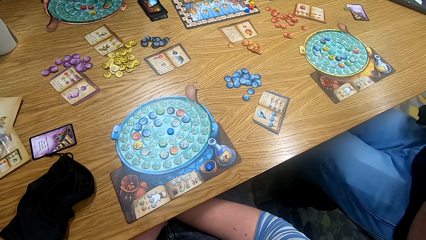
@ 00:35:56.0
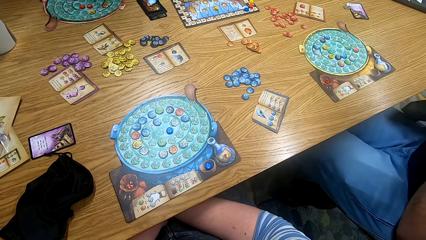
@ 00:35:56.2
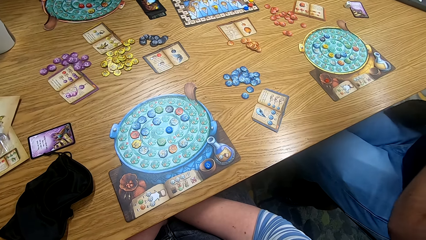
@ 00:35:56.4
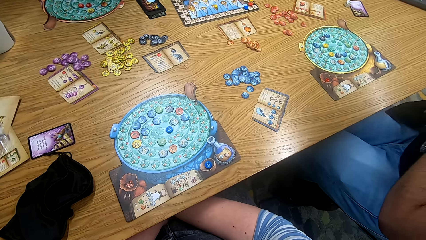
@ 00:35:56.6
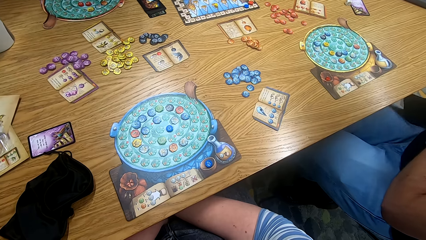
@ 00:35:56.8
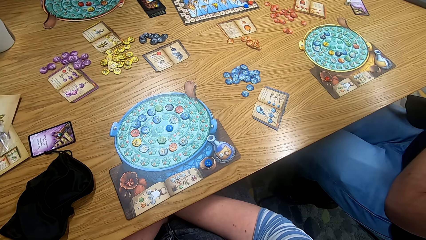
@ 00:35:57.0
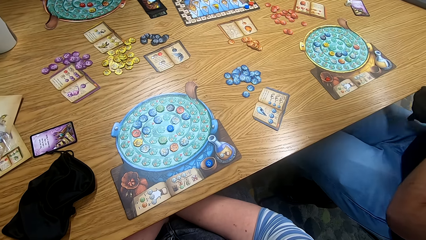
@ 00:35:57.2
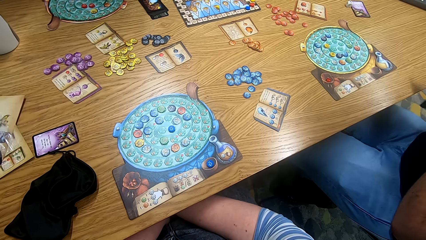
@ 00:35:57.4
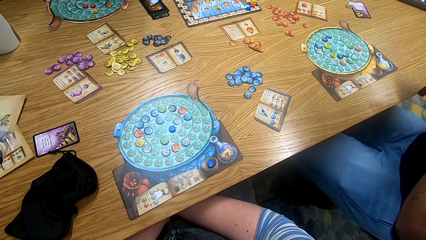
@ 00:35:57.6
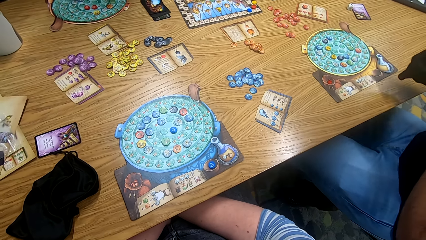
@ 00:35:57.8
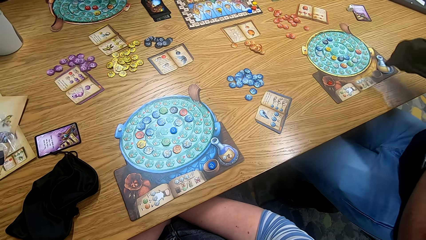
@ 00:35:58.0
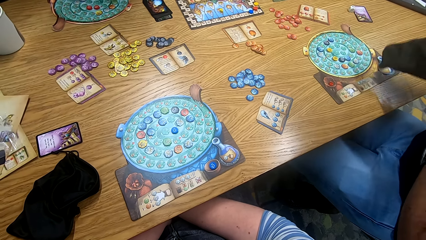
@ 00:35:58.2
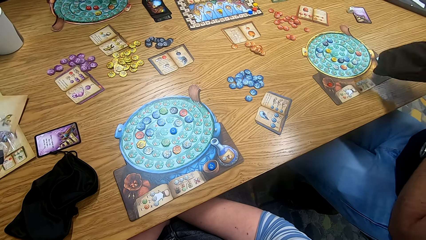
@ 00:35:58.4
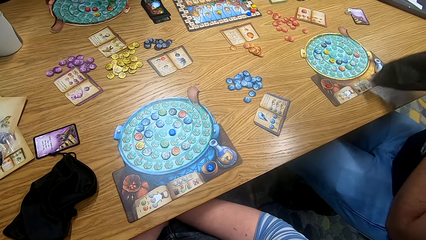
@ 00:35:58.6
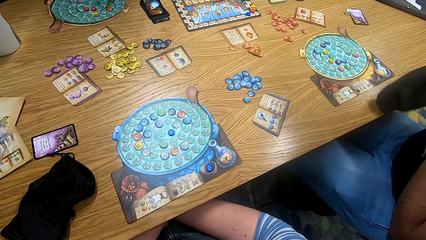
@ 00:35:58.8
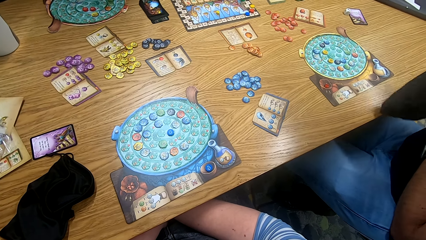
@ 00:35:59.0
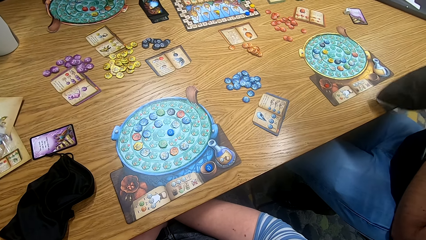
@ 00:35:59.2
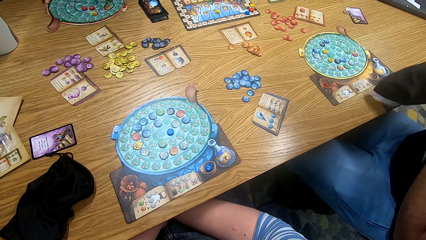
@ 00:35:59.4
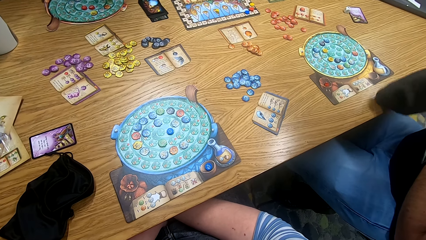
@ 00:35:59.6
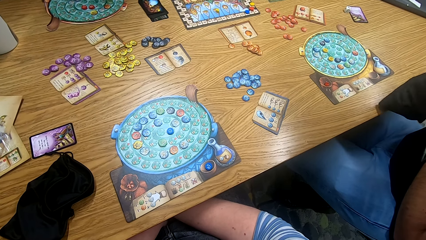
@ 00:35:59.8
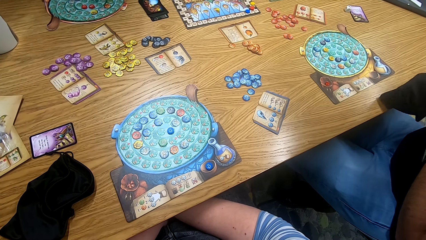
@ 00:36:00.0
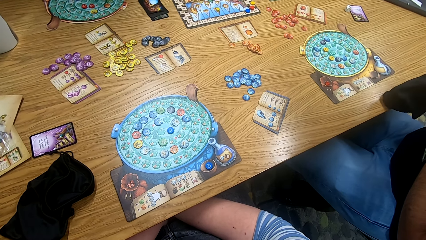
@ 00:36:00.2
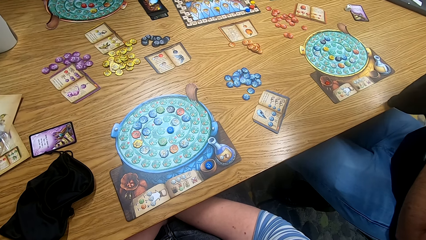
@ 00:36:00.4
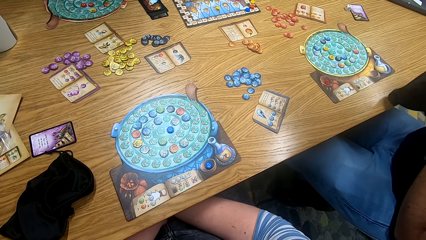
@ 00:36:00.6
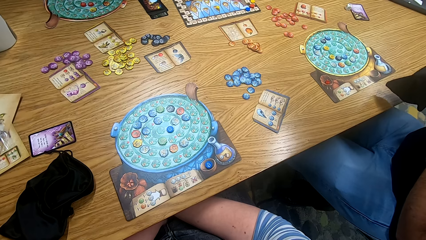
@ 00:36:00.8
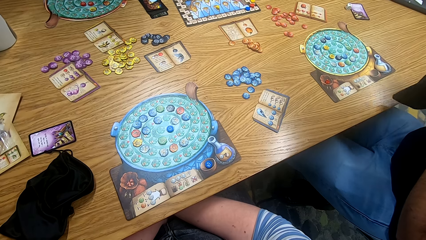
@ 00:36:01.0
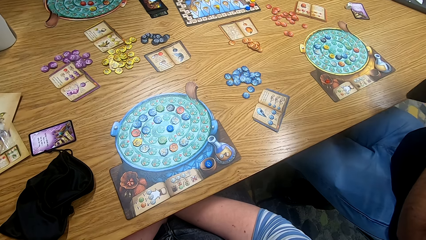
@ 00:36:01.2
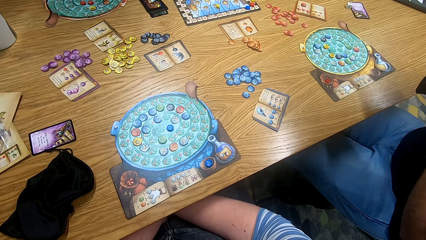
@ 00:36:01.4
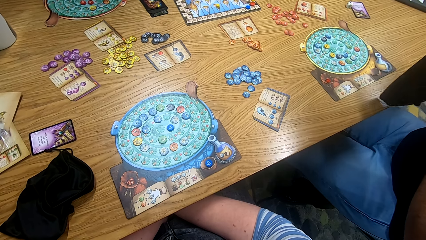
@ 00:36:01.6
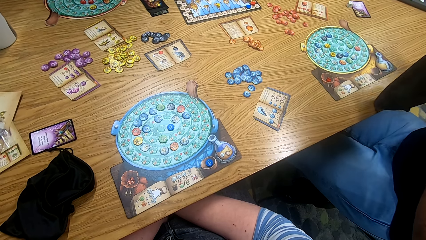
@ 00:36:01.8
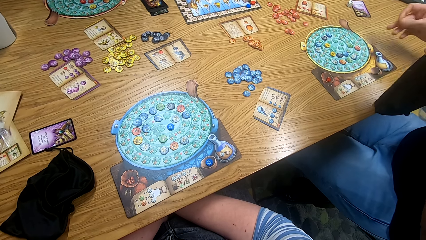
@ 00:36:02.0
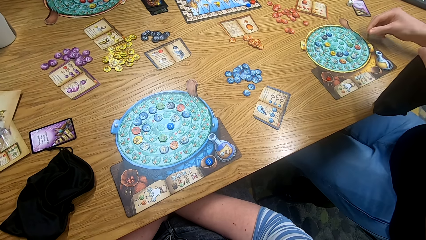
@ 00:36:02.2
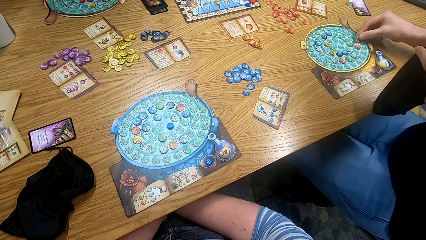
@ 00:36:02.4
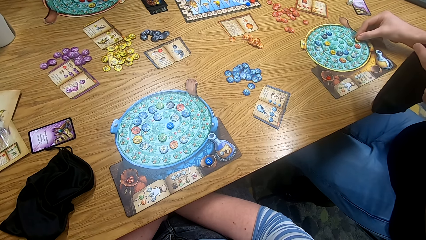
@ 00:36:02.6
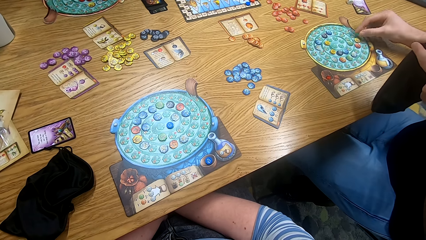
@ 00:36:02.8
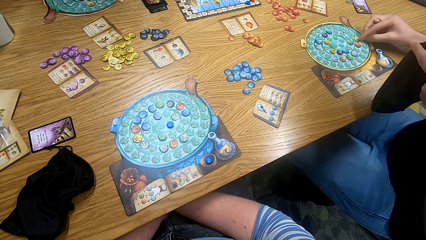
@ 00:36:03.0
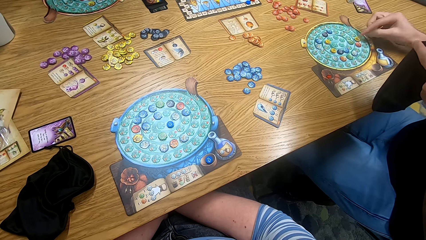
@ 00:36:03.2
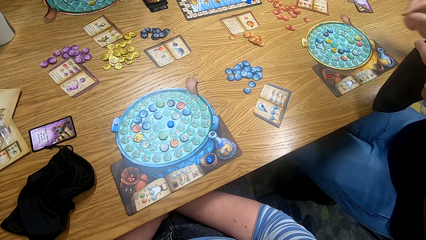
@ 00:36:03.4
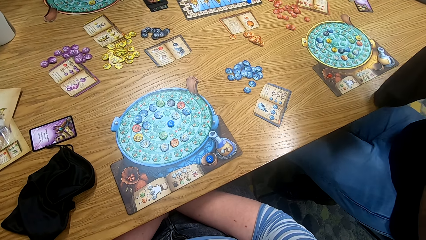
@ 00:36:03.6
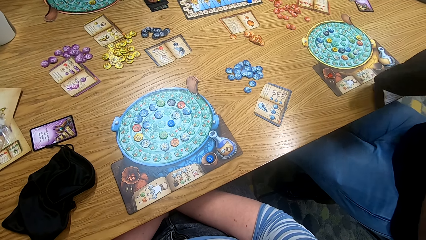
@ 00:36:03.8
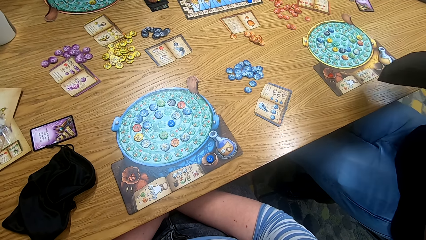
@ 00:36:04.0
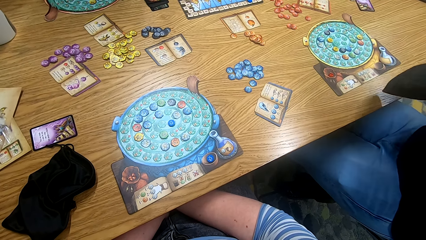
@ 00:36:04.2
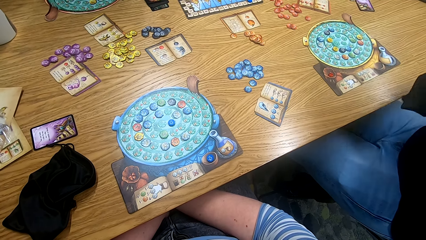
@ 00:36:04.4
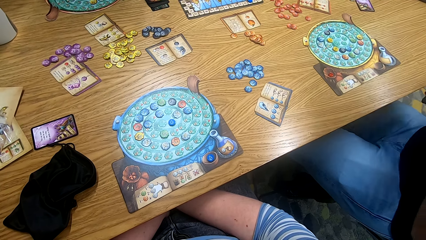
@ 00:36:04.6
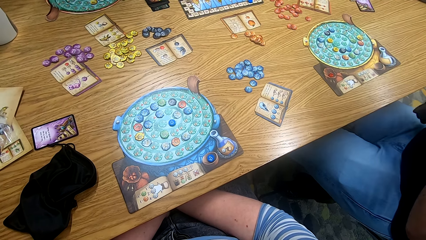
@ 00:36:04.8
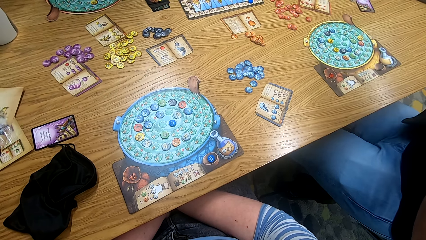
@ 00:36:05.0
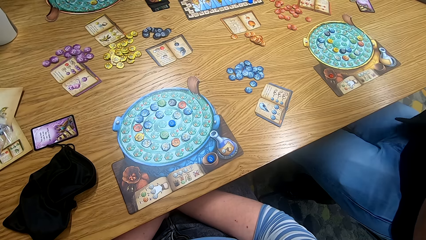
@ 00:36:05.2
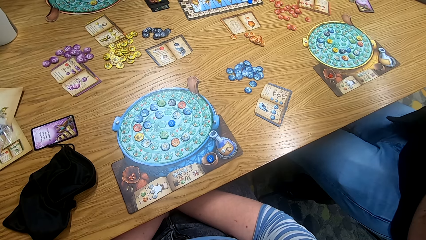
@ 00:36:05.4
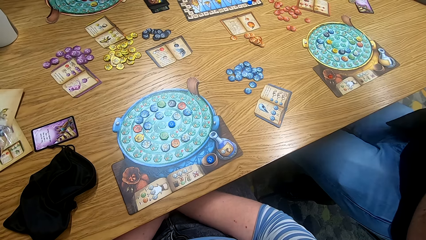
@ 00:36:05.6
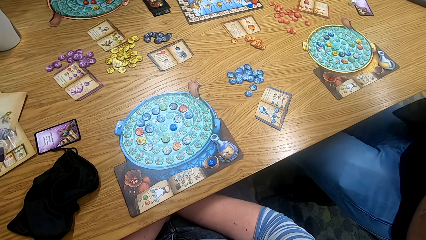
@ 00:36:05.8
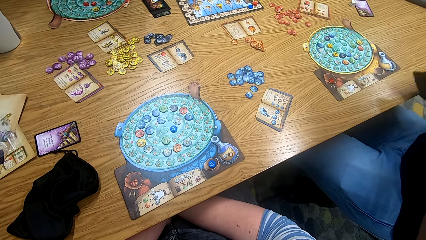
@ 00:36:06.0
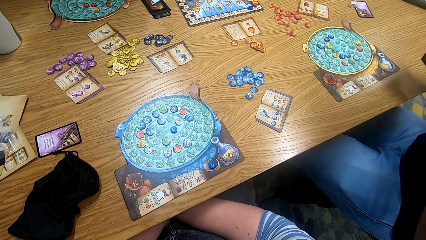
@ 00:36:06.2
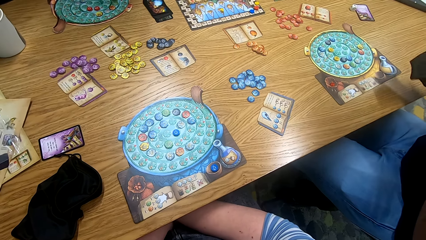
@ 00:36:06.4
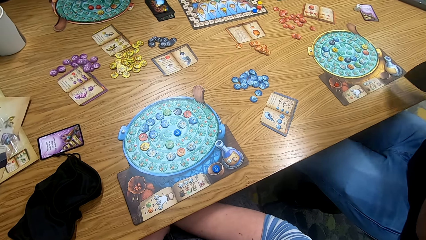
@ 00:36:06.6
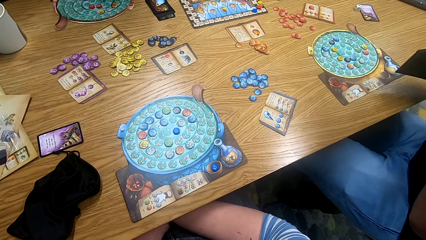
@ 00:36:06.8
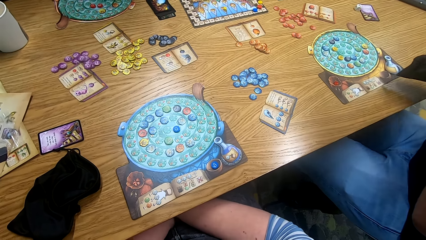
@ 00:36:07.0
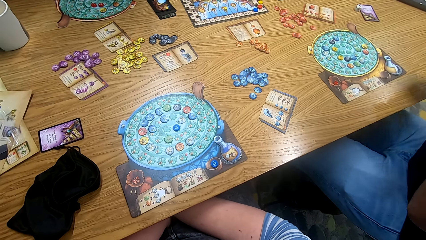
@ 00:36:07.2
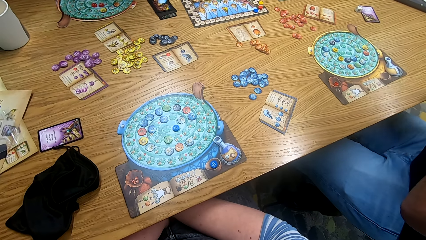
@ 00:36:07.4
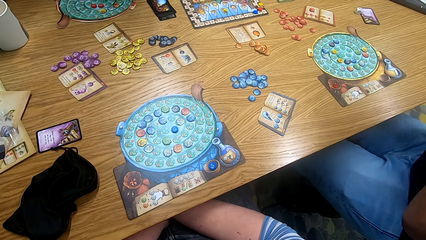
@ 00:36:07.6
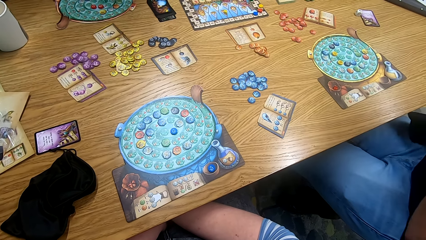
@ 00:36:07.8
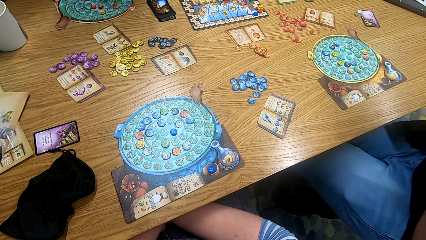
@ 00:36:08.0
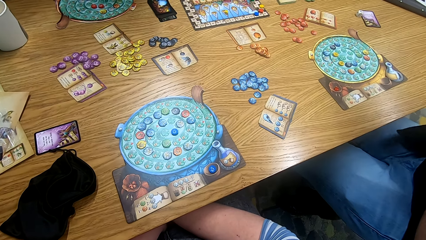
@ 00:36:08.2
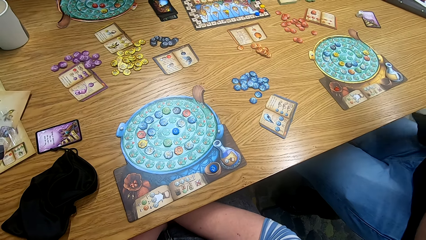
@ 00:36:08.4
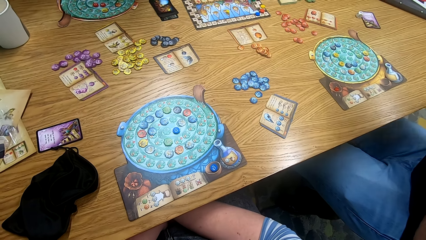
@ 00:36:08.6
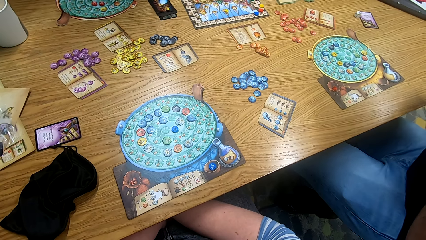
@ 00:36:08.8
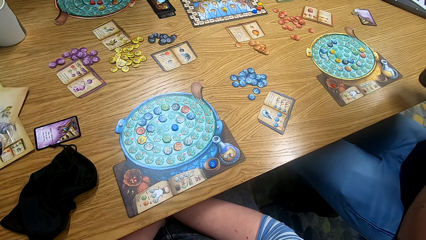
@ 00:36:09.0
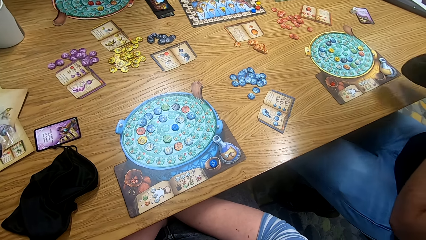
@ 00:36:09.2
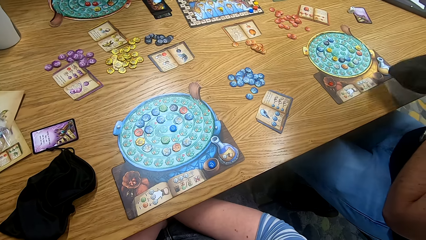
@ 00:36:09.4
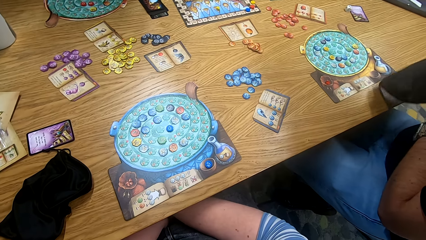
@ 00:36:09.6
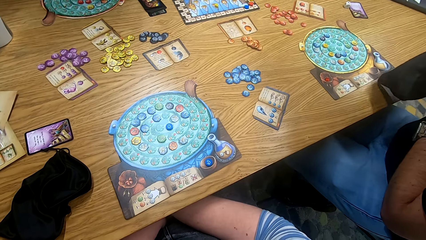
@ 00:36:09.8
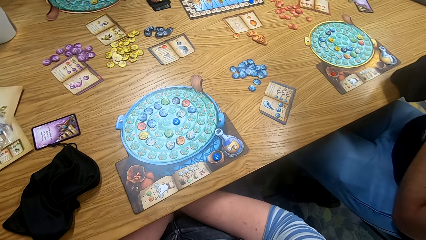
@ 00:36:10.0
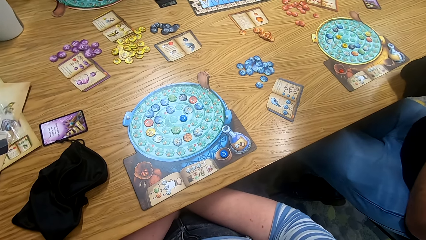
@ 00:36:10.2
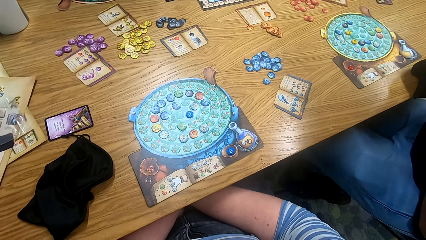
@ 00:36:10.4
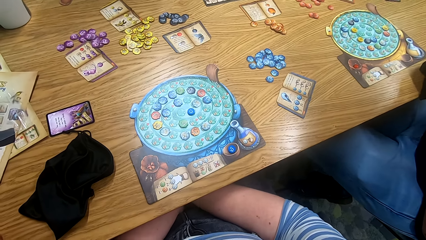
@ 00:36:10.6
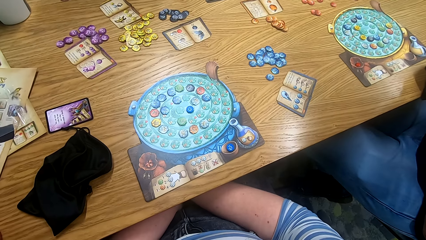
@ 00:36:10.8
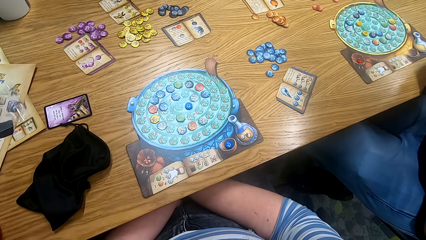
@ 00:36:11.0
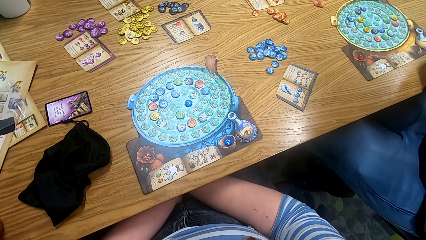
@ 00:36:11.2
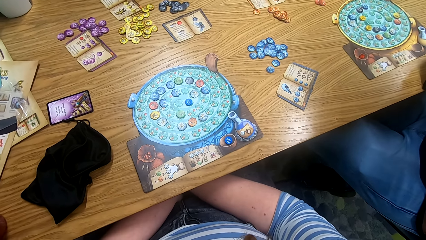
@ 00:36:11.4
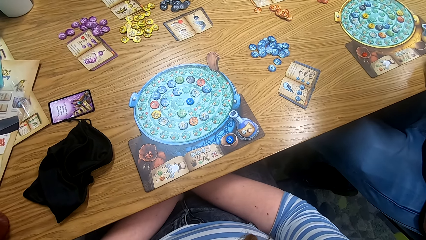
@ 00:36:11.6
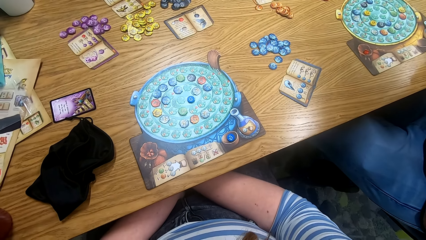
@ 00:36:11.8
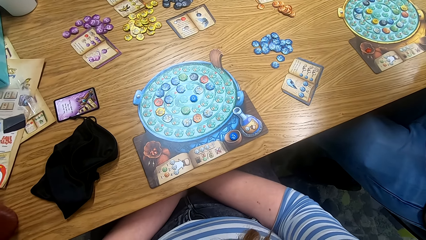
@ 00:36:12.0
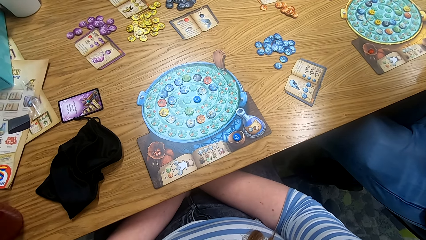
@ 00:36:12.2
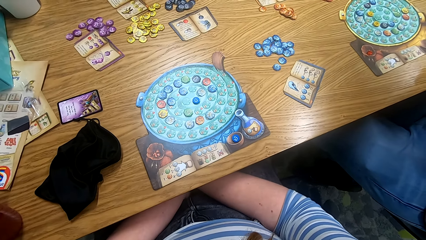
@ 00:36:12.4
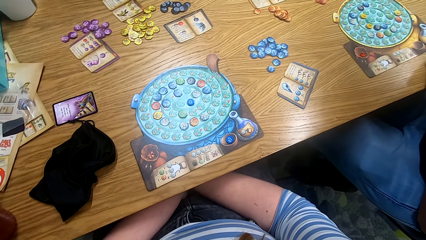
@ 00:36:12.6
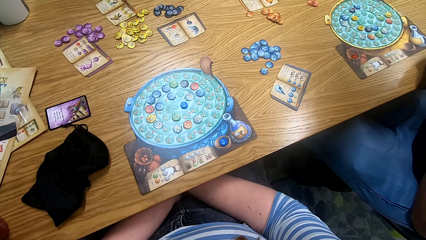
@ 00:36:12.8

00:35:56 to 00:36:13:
A man shakes the tokens in the bag. The man places the token on the board. The man shakes the tokens in the bag.
